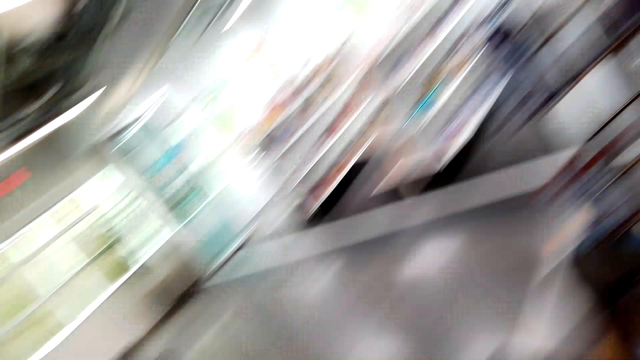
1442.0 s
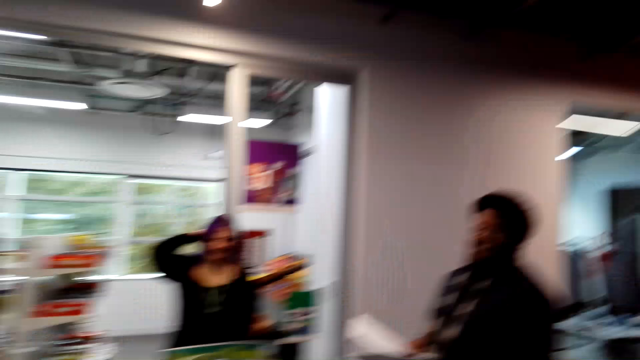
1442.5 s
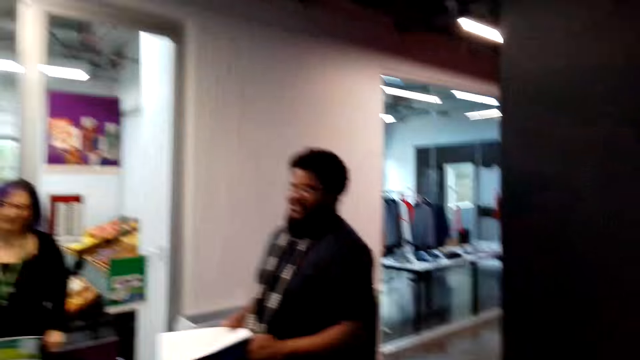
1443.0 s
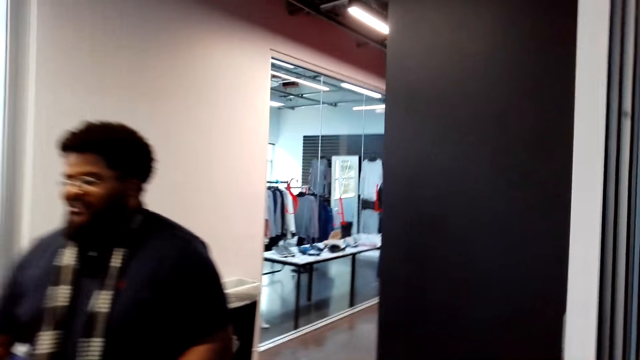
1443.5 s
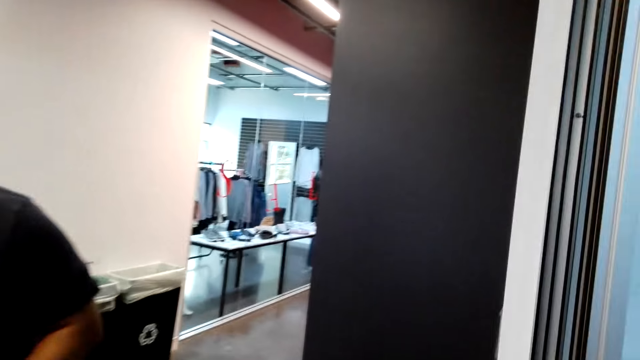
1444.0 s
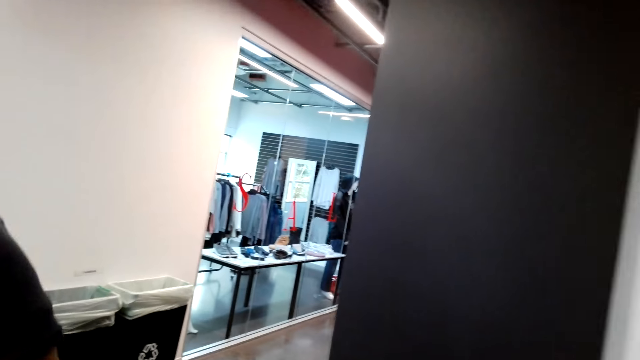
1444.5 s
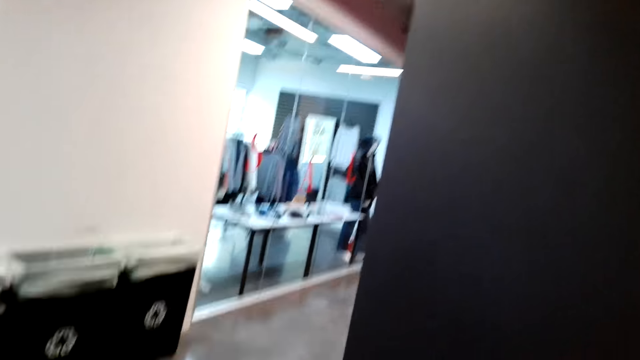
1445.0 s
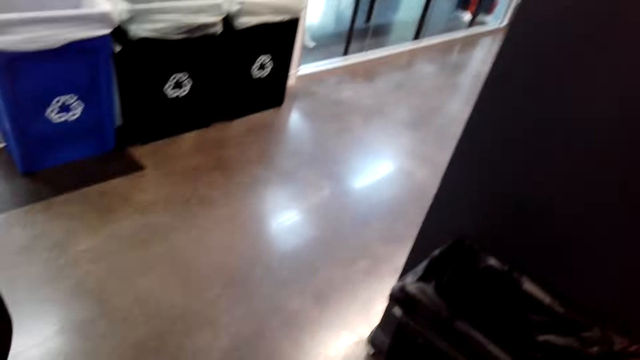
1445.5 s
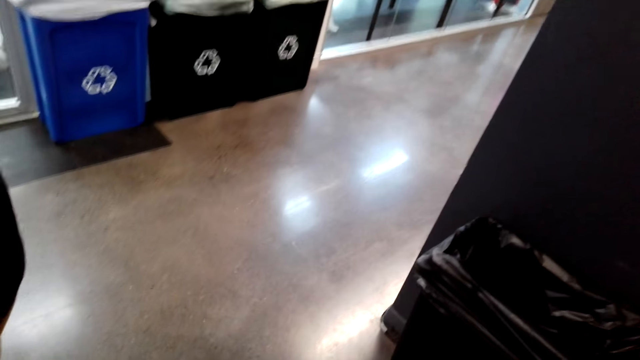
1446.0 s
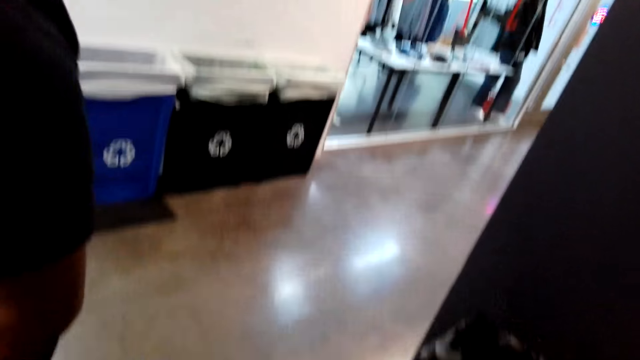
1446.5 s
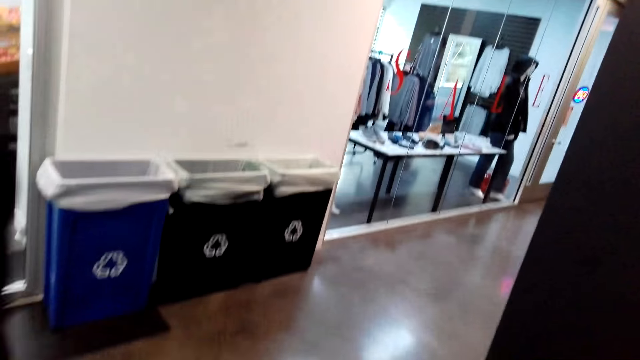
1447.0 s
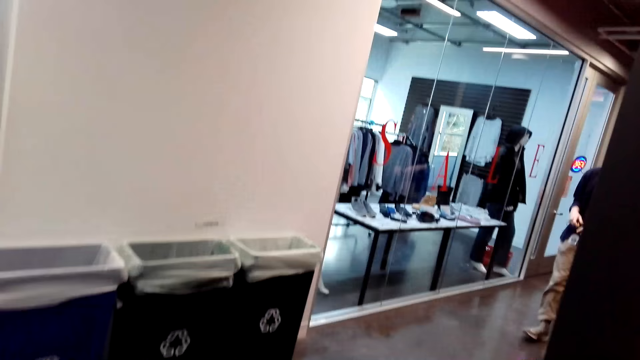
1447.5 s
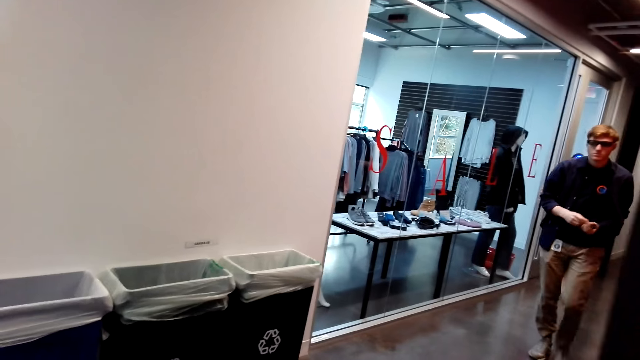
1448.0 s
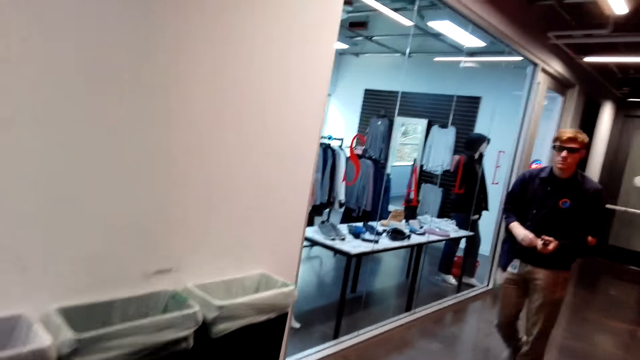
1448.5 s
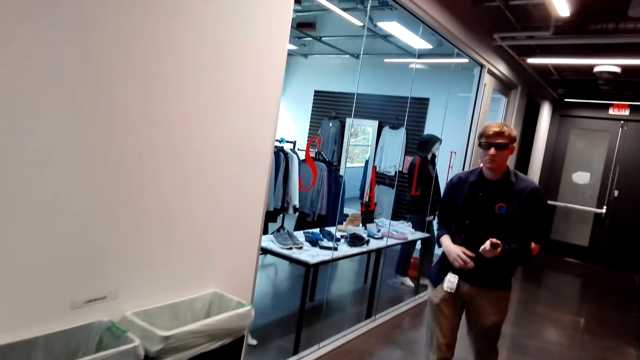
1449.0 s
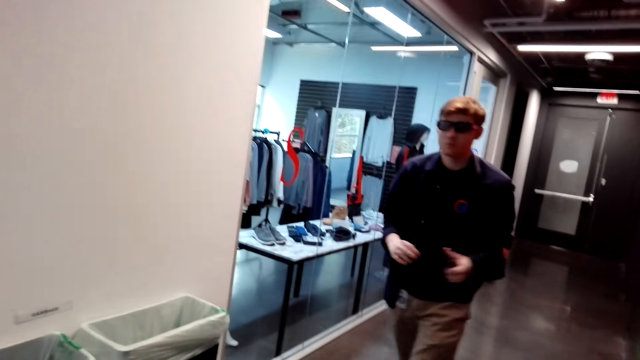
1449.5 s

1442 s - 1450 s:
The camera wearer looks around. They walk in the supermarket. They look around. They walk in the supermarket.
